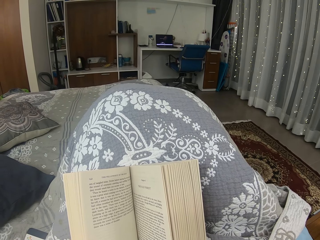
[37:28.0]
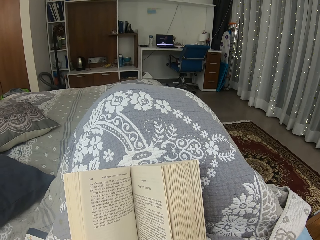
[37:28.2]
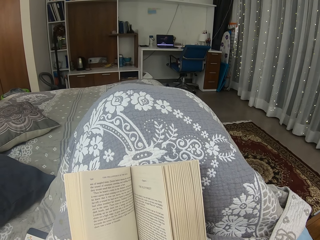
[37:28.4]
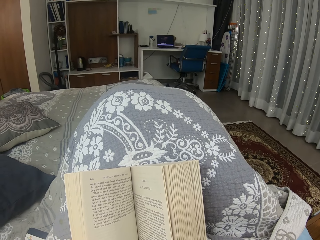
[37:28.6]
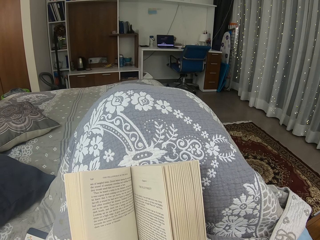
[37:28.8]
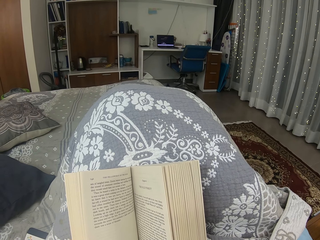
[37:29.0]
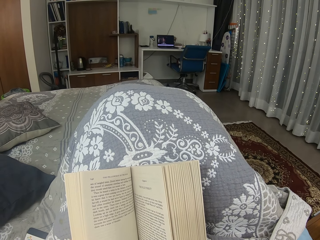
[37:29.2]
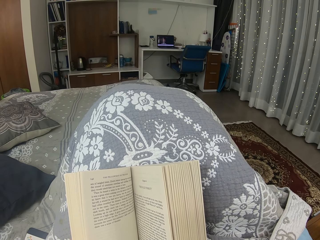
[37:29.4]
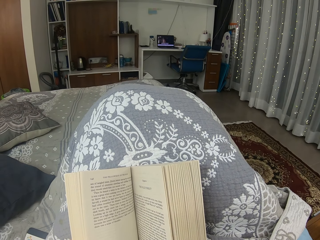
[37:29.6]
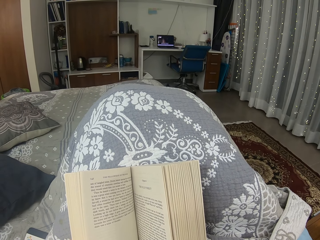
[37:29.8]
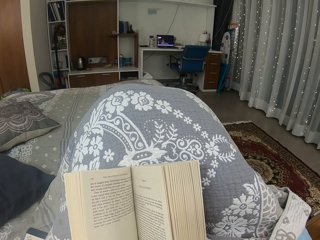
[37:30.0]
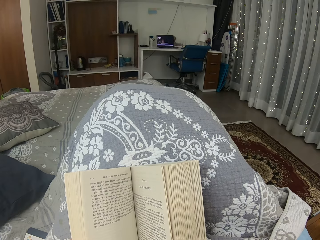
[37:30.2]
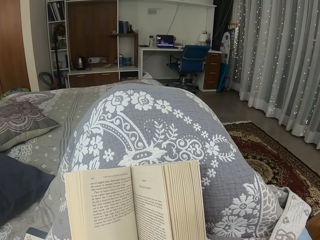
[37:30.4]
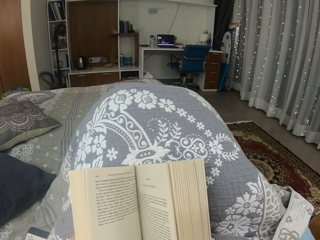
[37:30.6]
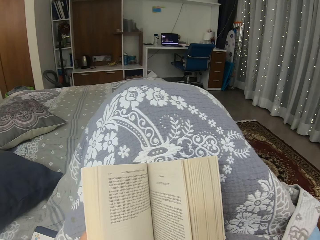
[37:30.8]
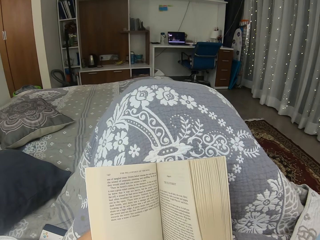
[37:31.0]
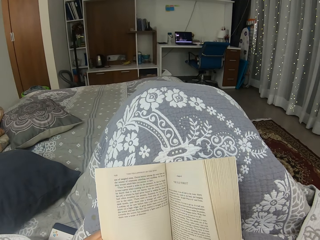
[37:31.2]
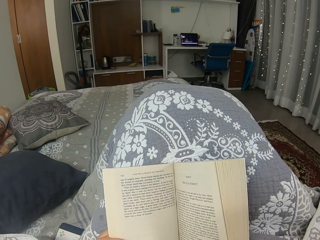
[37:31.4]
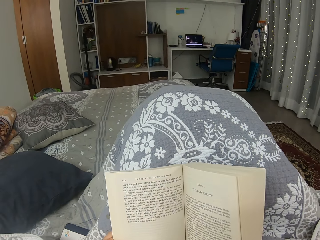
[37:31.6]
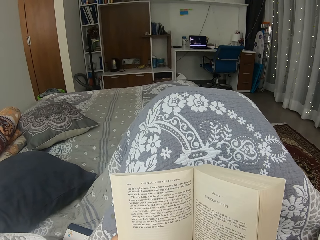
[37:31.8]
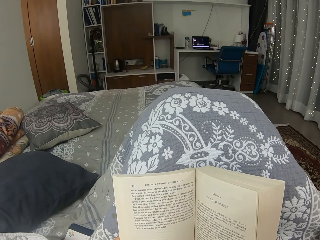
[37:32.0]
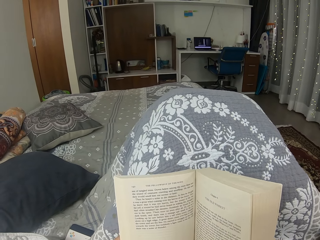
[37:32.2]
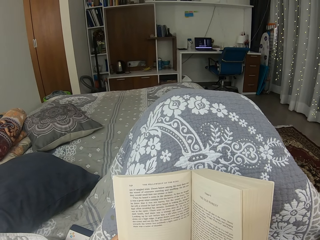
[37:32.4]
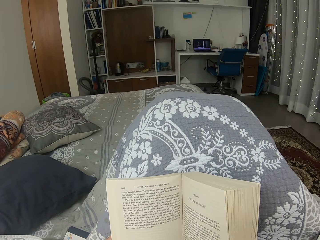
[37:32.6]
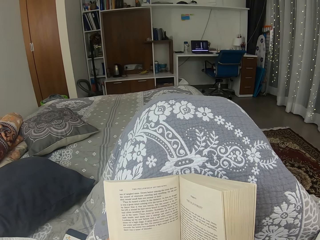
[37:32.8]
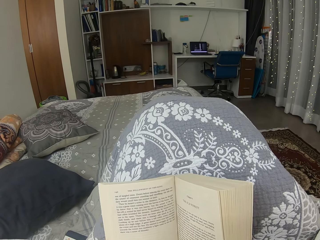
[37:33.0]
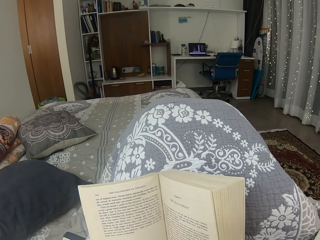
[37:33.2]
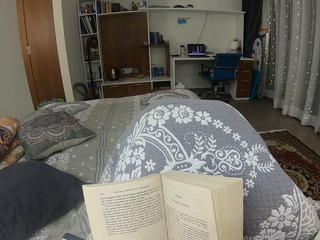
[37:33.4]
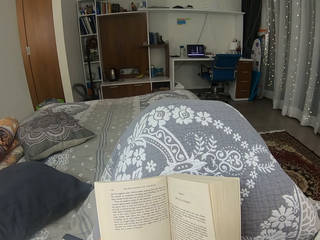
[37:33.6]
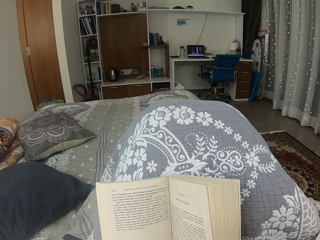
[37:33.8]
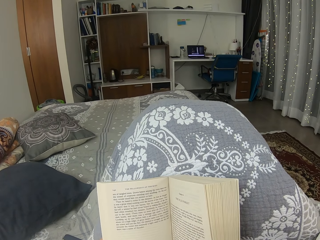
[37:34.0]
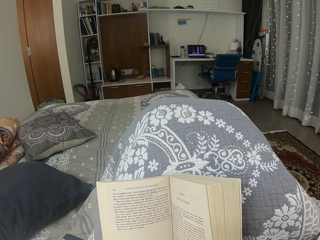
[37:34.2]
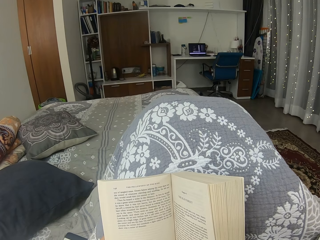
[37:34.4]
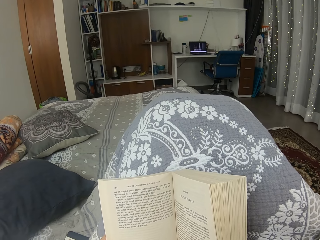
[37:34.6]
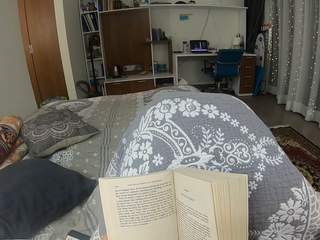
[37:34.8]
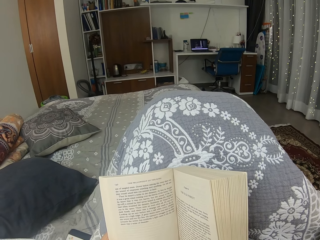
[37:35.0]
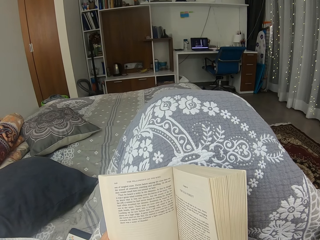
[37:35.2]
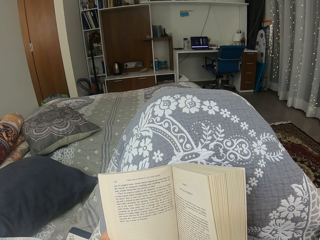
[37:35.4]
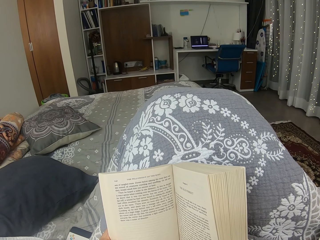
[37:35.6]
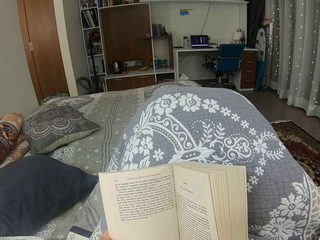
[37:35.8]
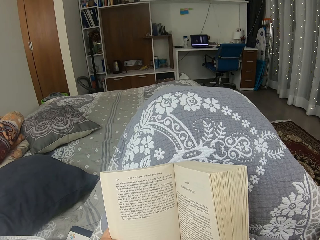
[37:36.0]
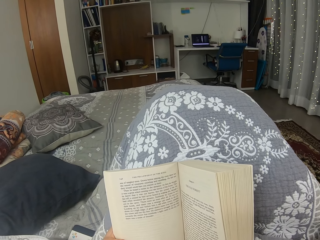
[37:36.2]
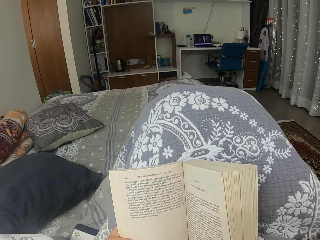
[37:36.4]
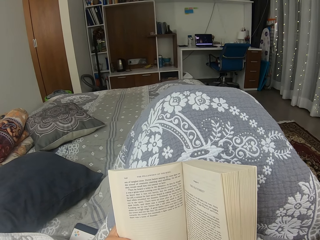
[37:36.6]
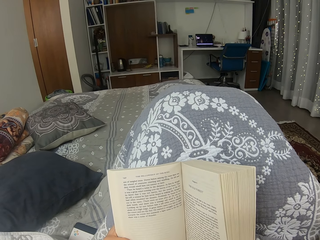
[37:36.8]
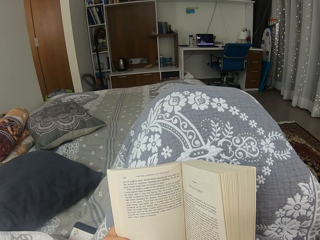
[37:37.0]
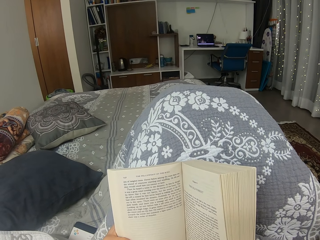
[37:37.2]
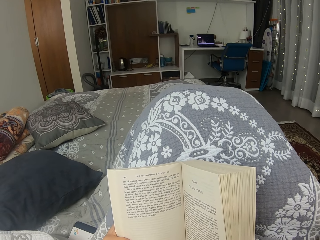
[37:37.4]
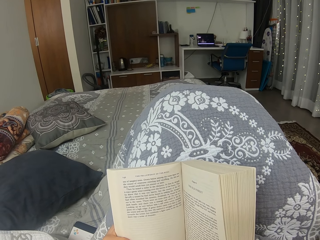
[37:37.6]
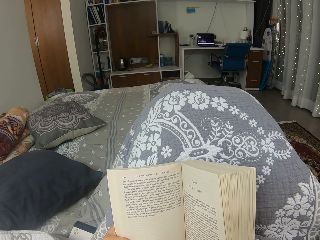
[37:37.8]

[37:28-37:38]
The camera wearer looks at the book.

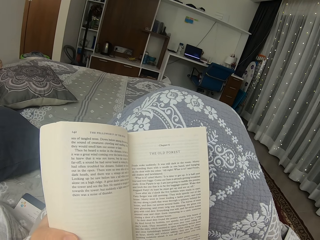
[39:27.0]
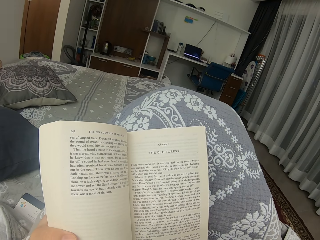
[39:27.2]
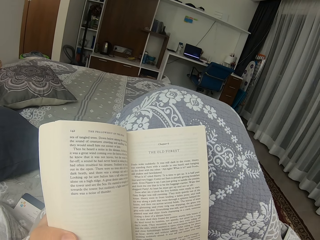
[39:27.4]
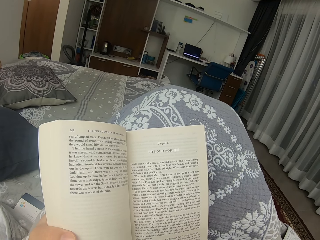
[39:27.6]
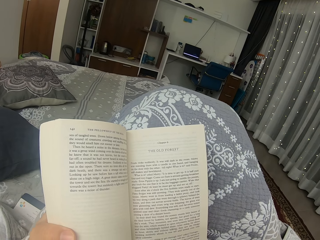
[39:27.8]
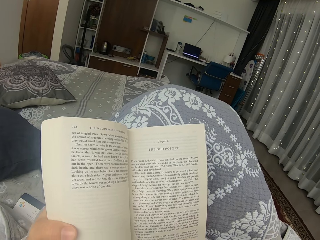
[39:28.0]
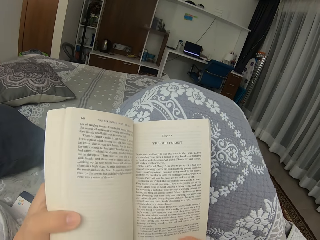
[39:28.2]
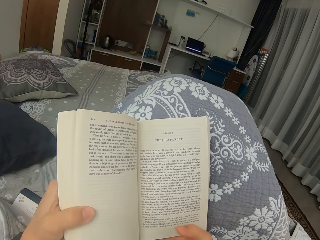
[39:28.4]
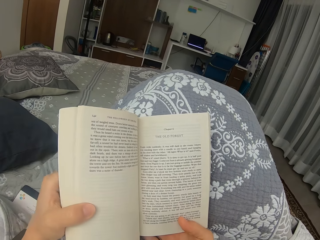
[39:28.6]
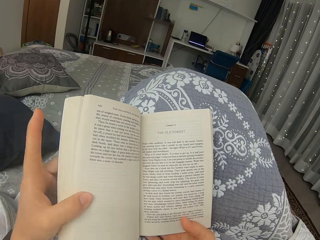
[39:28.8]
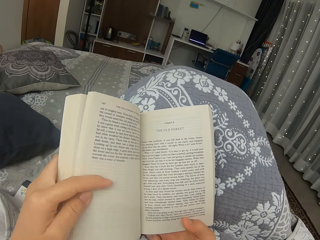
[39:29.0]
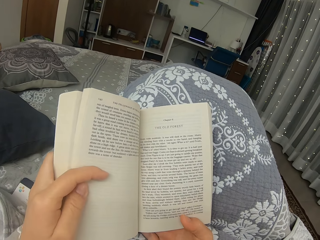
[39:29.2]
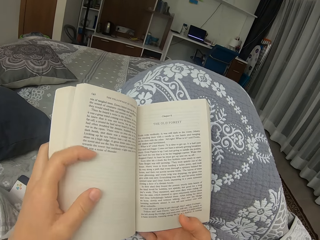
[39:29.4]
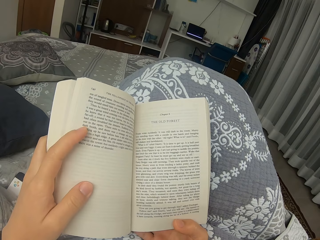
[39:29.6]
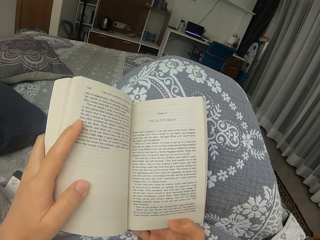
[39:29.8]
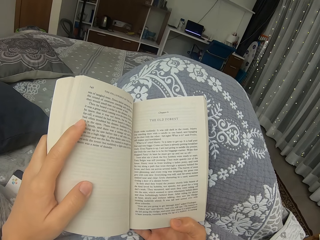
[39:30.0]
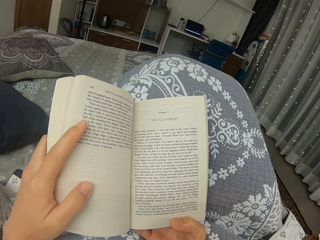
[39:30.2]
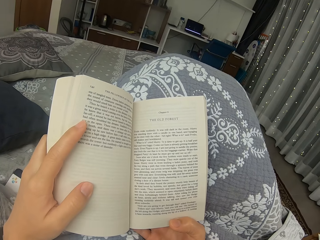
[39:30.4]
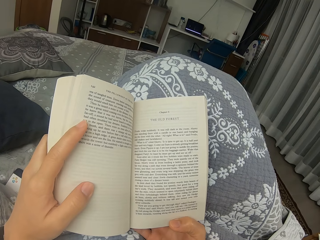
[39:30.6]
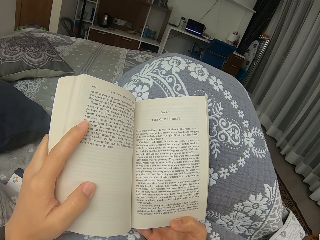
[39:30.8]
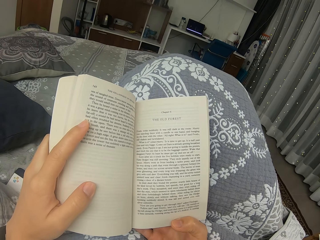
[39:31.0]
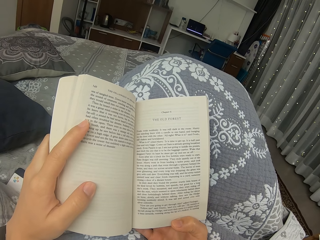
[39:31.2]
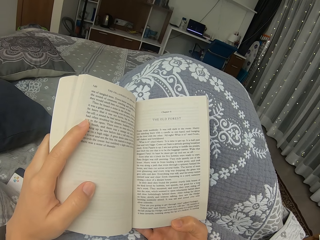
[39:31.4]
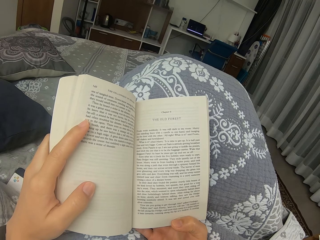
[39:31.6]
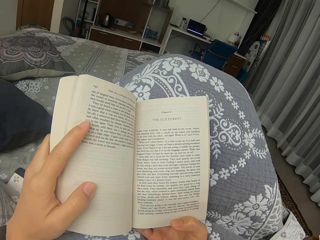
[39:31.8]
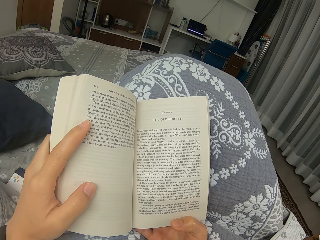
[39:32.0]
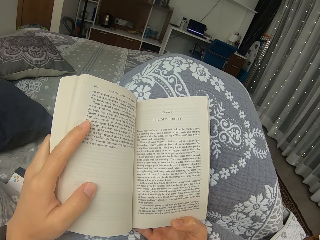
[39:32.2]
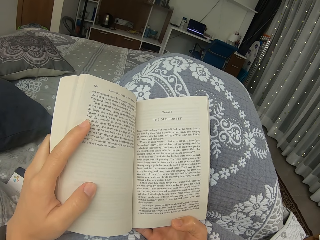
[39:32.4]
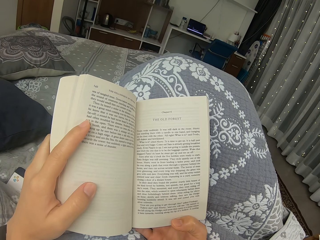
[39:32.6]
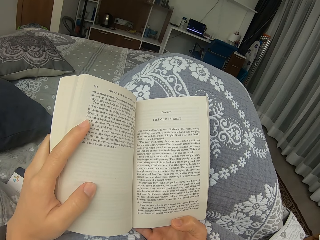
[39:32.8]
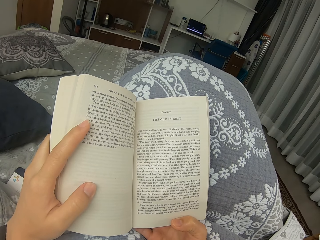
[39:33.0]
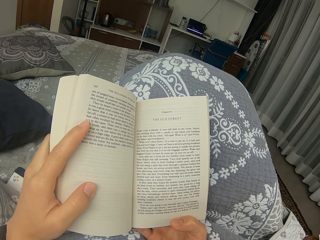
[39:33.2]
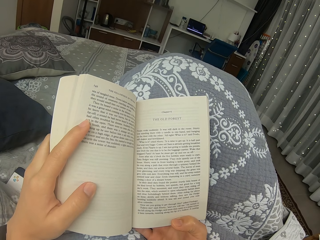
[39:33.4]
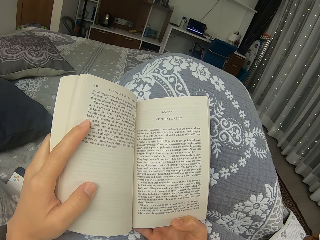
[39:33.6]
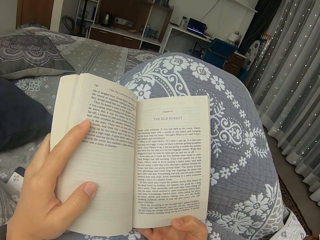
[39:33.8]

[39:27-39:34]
The camera wearer moves the hand.

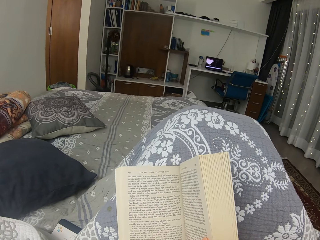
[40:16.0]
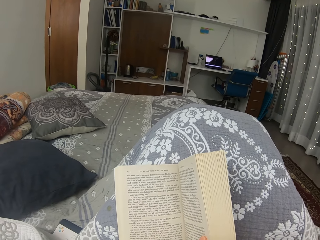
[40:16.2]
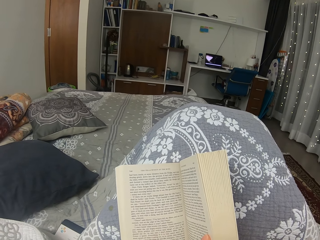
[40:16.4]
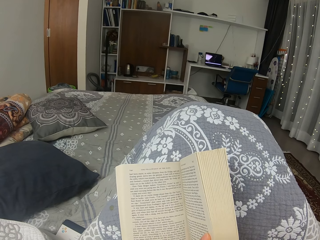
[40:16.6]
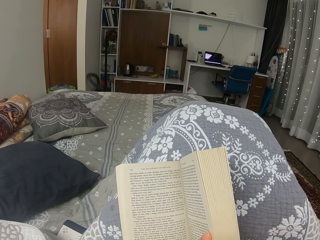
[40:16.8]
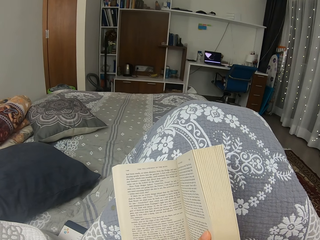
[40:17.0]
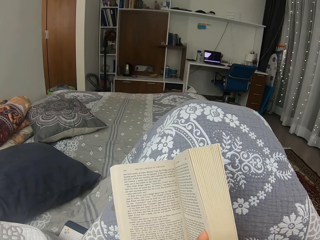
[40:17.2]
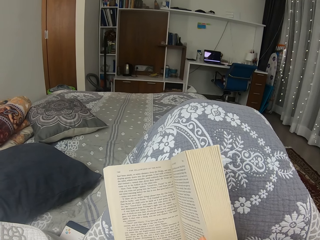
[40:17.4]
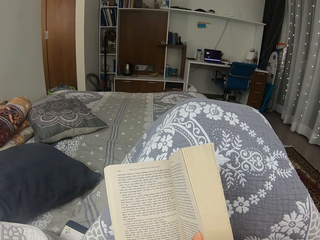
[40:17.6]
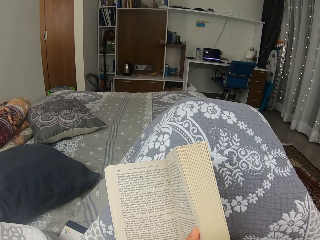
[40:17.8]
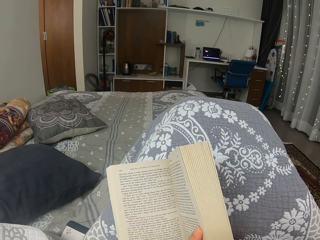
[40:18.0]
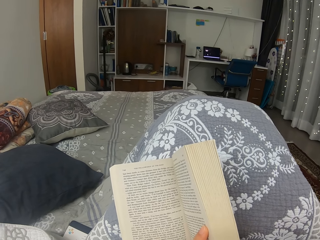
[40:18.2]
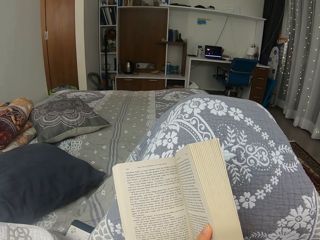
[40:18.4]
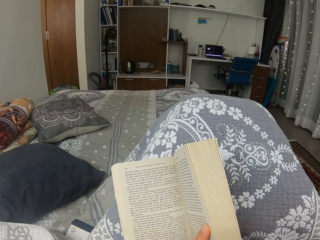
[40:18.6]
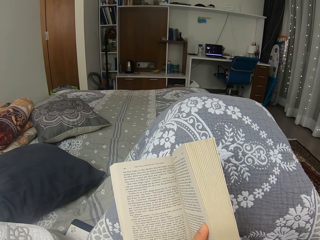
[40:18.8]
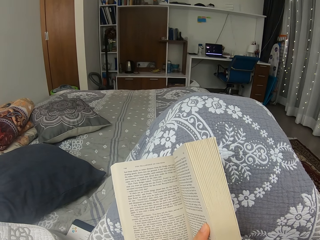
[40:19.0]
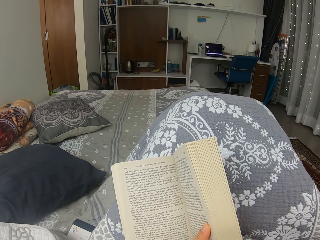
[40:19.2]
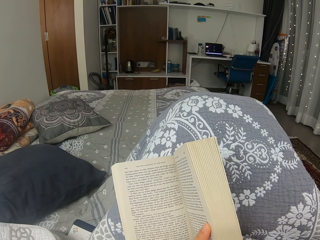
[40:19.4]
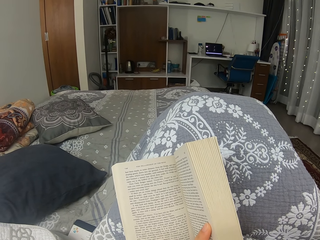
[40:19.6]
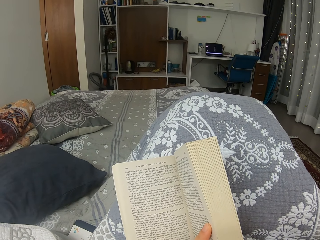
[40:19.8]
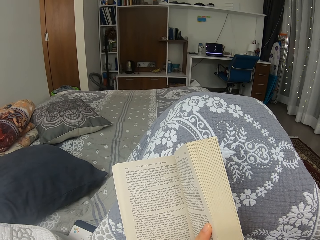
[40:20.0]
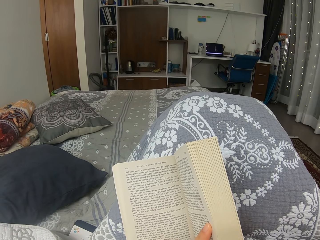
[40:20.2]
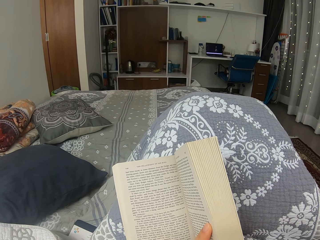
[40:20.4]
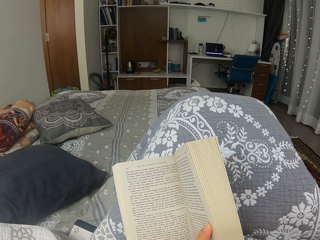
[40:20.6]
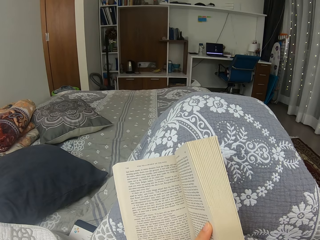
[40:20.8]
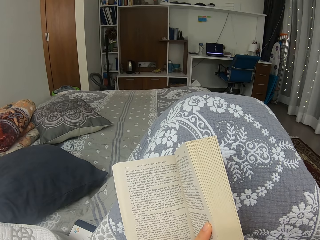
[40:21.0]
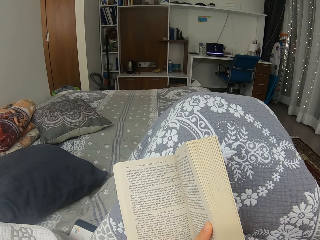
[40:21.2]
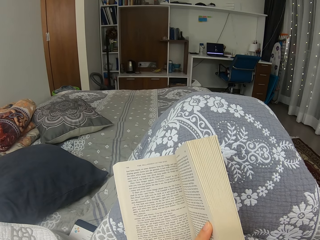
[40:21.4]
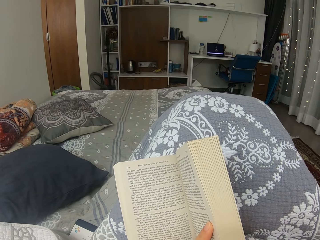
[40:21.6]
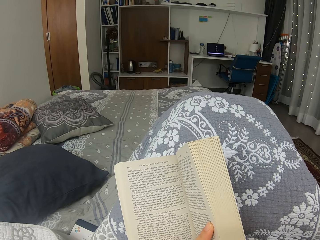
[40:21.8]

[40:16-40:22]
The camera wearer reads a novel.
